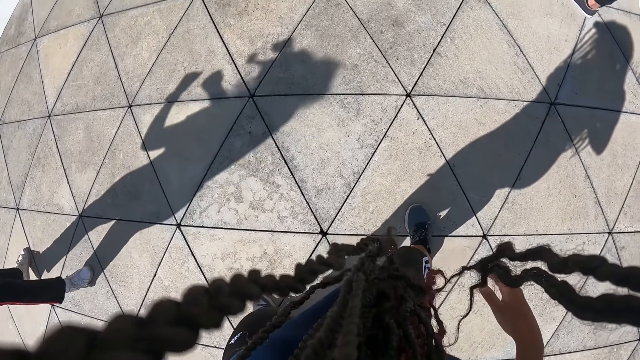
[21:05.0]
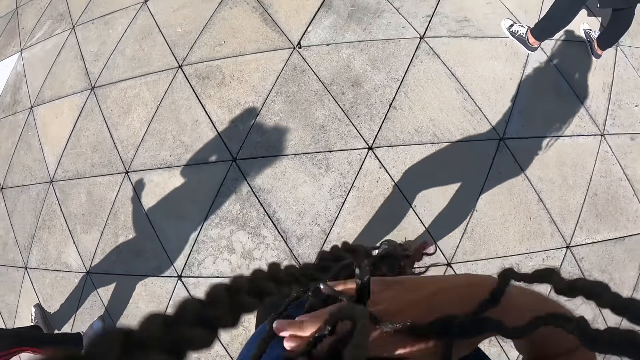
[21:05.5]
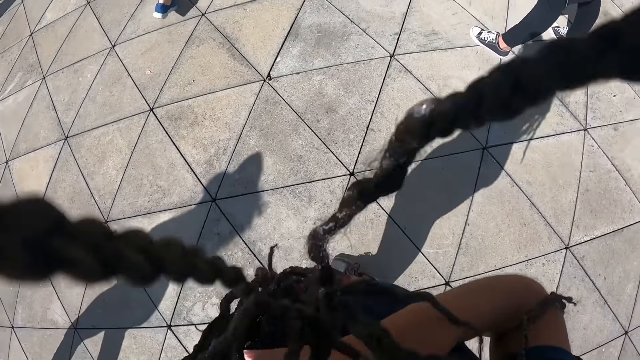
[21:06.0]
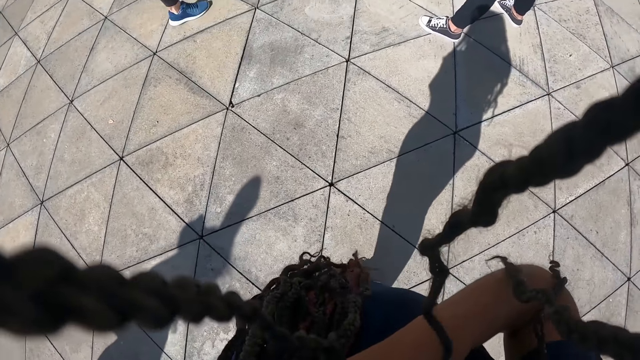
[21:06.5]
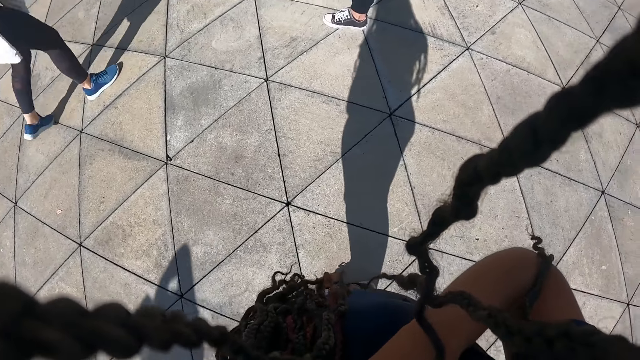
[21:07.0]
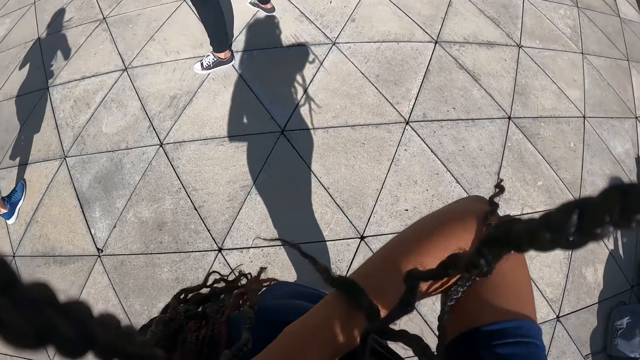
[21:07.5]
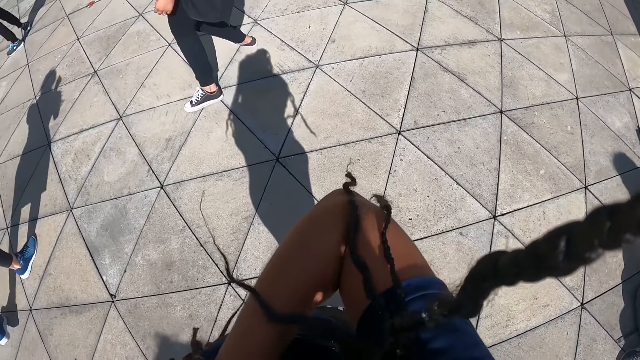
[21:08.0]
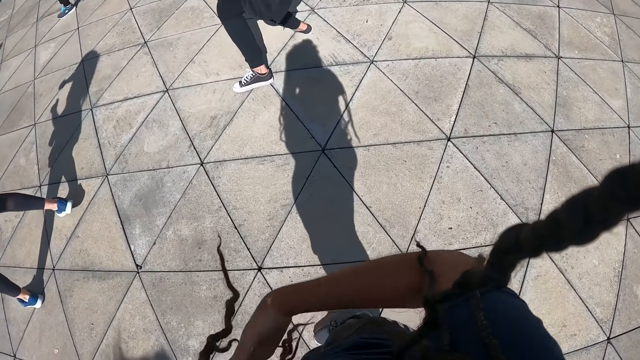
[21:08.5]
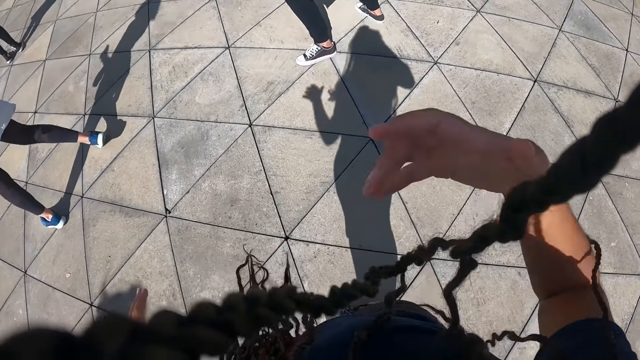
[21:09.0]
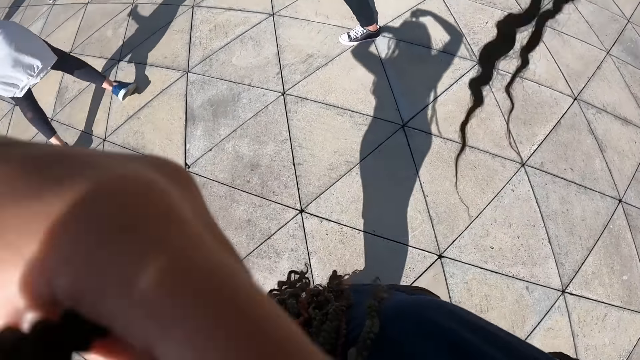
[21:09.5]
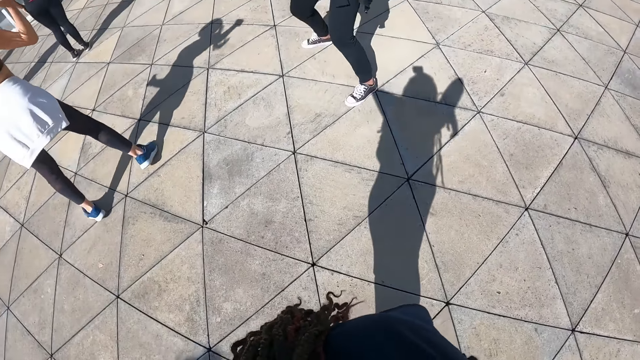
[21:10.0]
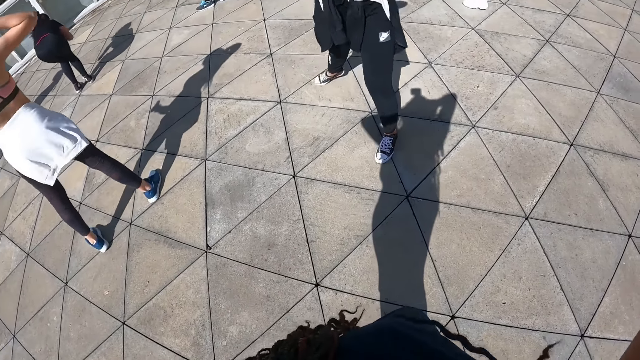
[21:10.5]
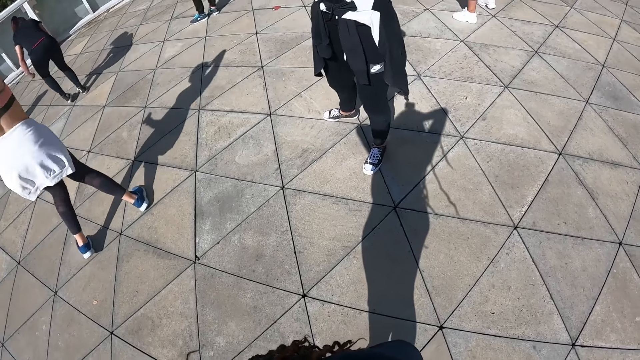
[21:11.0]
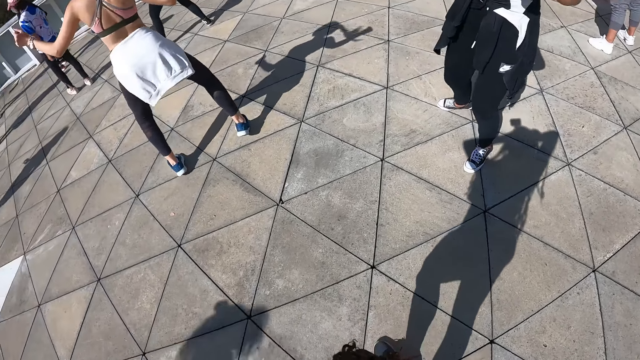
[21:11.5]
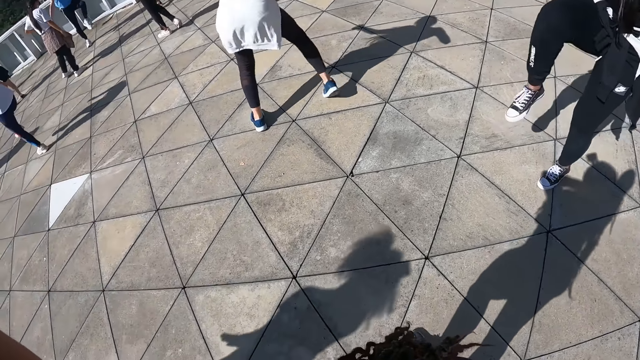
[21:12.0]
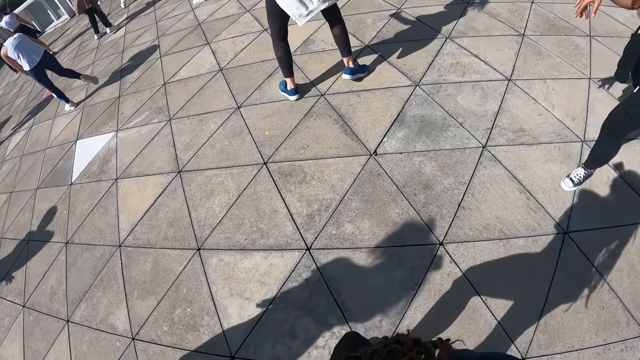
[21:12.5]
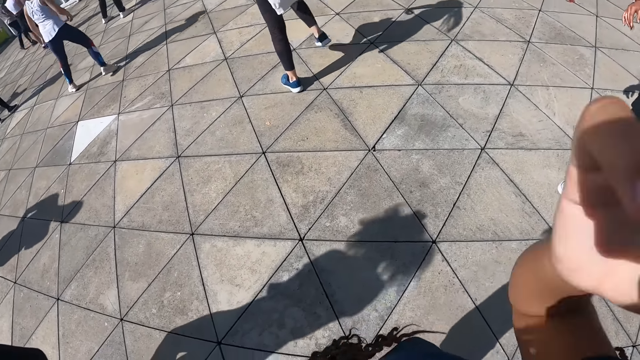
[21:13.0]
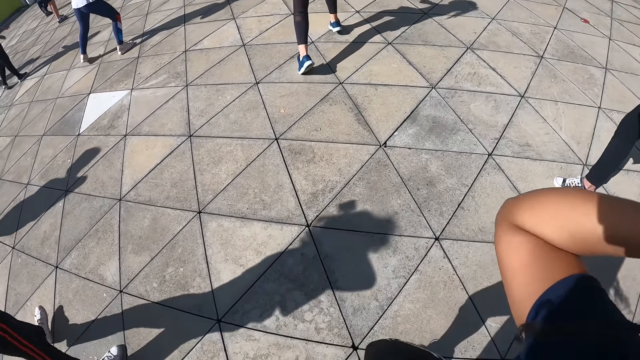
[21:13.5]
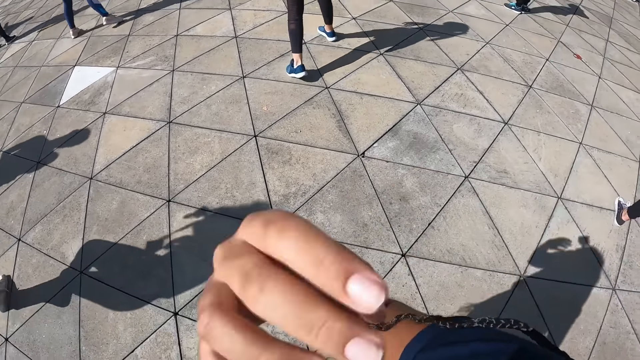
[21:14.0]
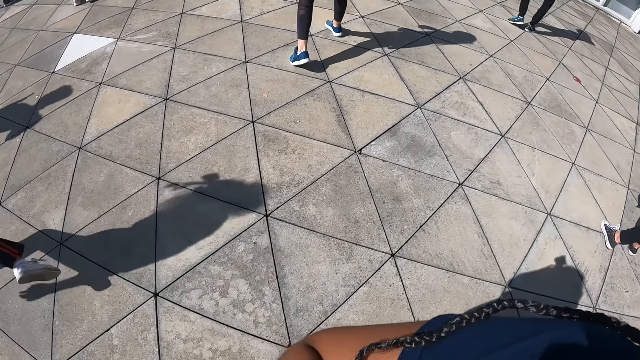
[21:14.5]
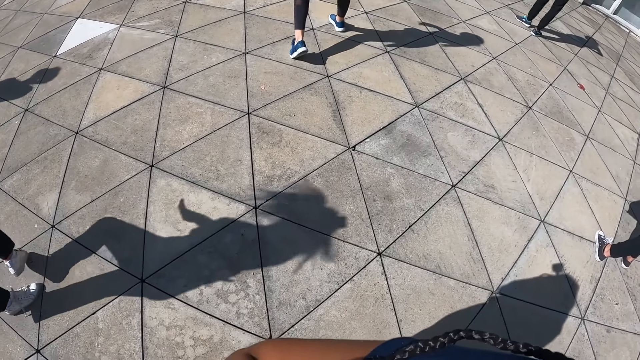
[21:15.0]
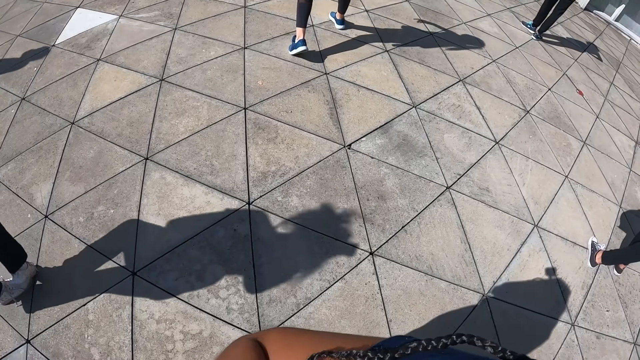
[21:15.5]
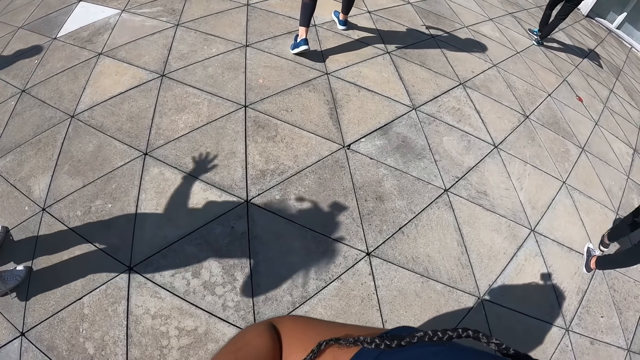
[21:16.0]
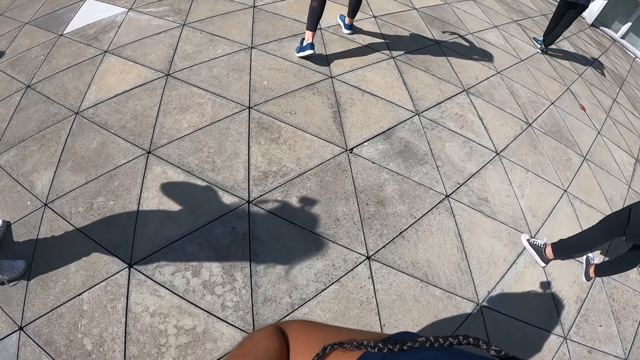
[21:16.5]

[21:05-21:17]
The camera wearer moves her hair with her hands. She dances with the group of people in the dance centre.

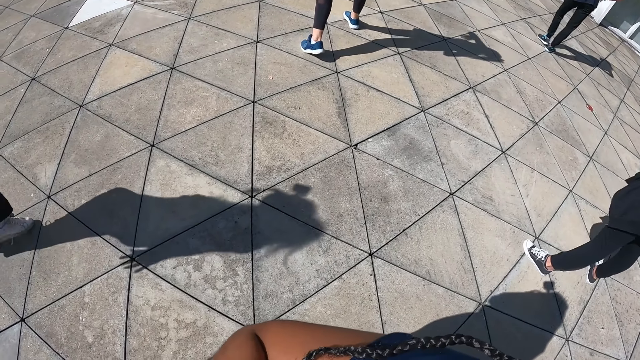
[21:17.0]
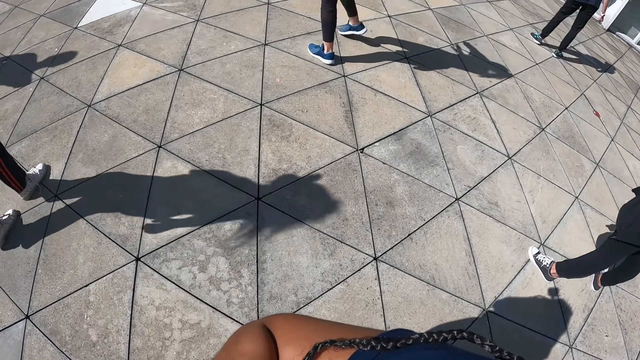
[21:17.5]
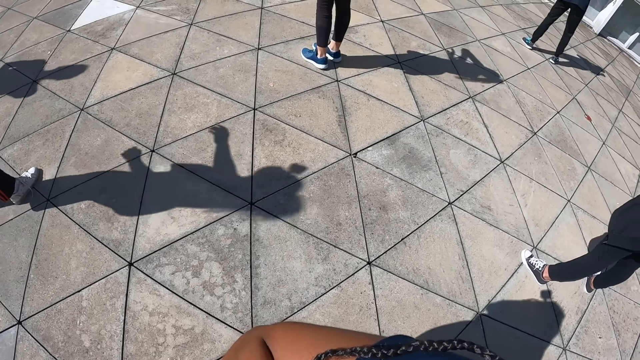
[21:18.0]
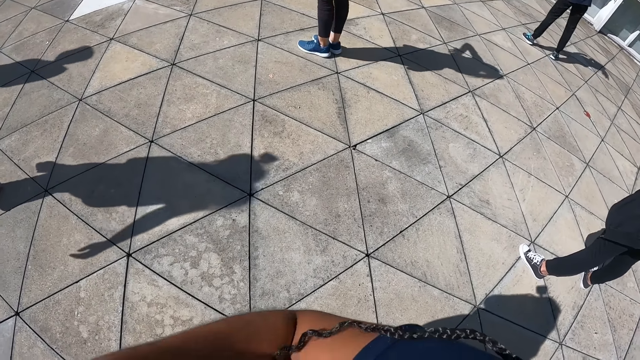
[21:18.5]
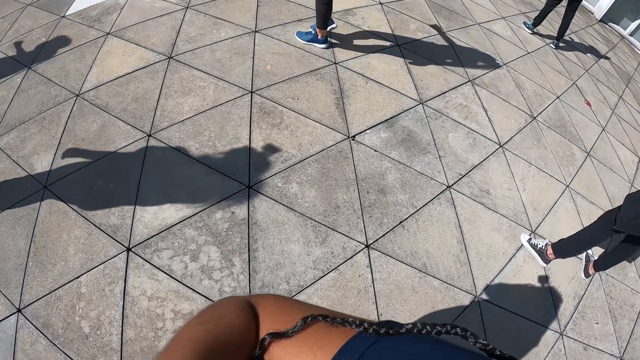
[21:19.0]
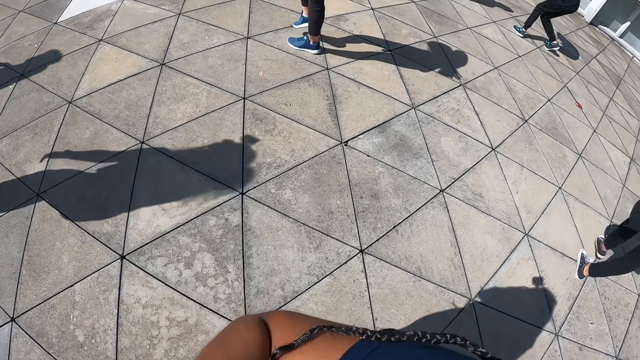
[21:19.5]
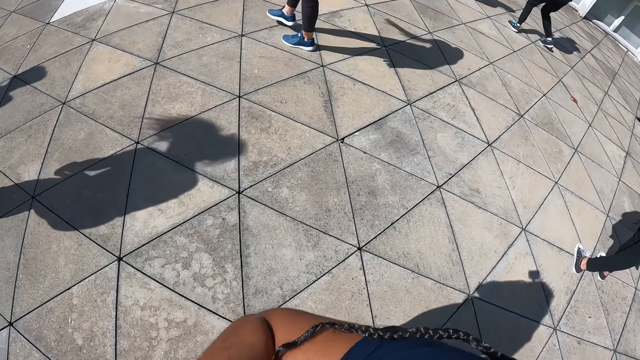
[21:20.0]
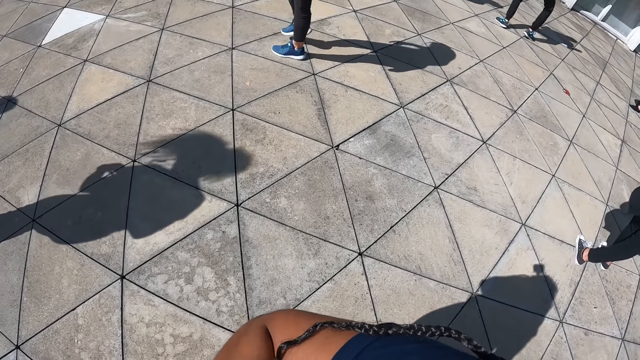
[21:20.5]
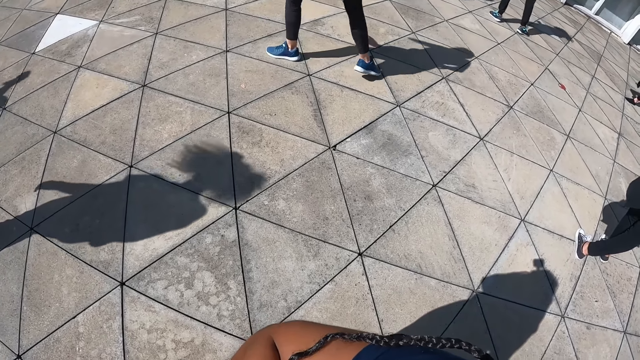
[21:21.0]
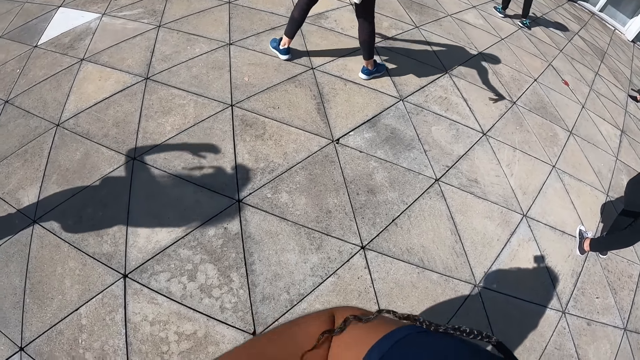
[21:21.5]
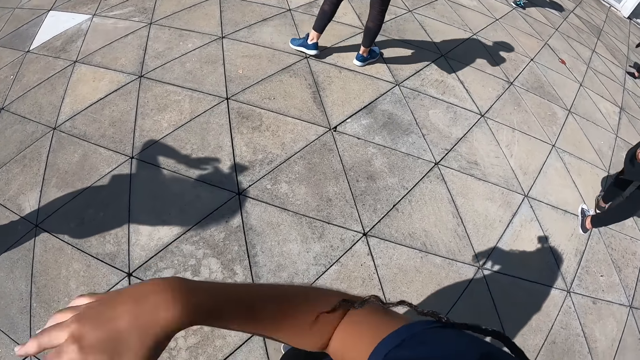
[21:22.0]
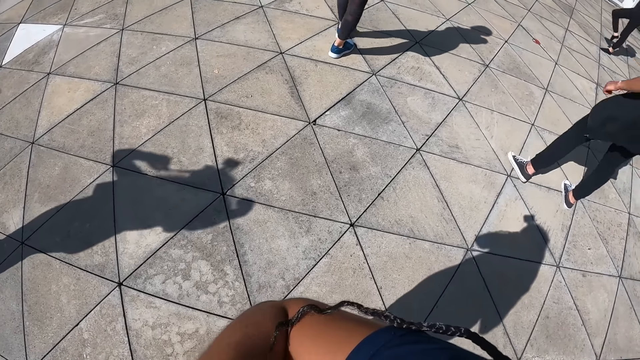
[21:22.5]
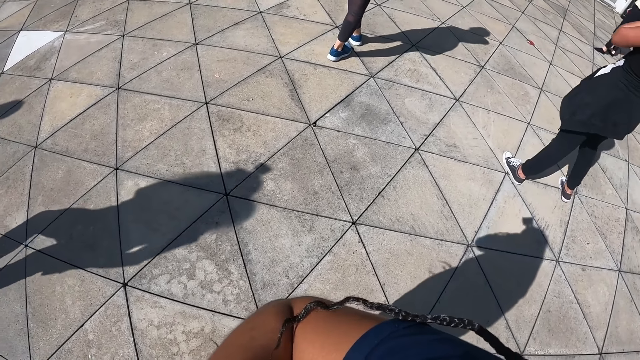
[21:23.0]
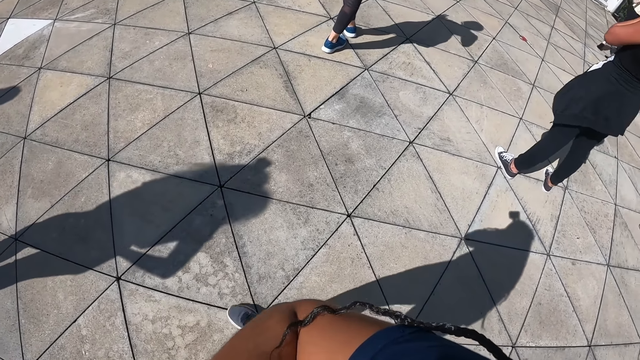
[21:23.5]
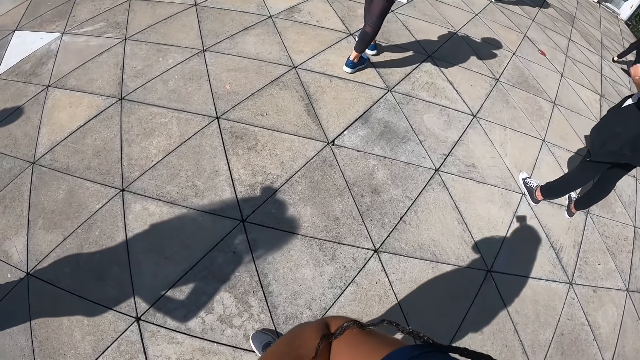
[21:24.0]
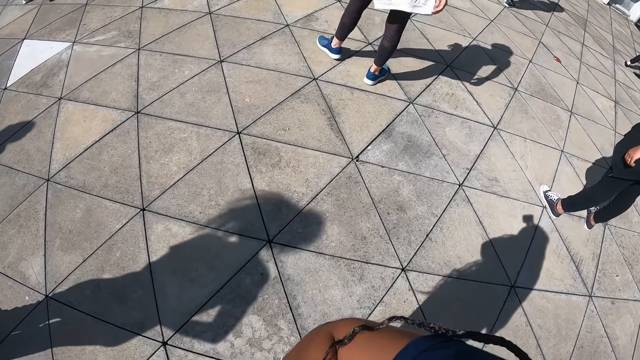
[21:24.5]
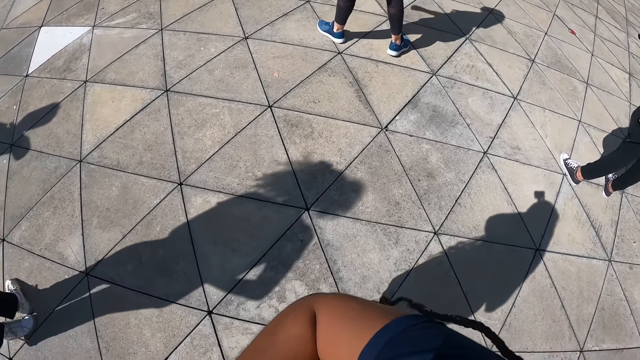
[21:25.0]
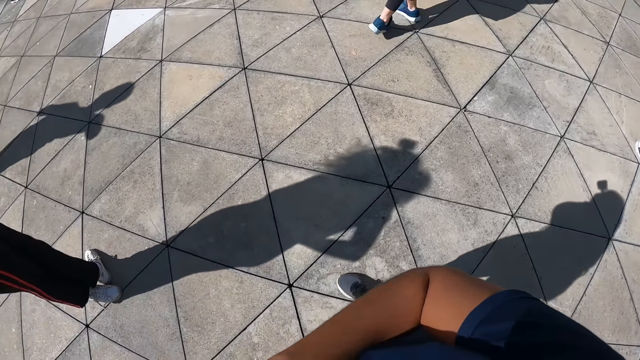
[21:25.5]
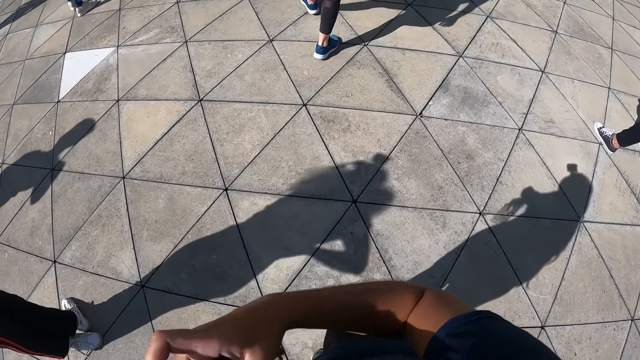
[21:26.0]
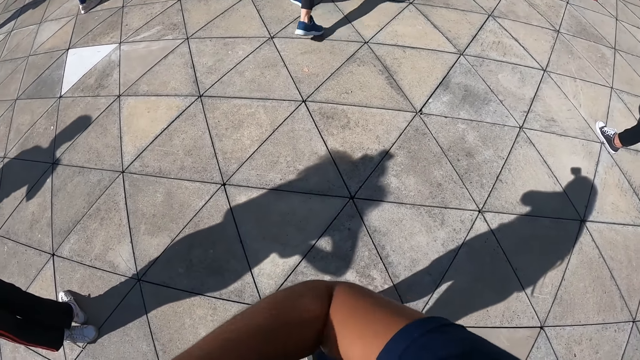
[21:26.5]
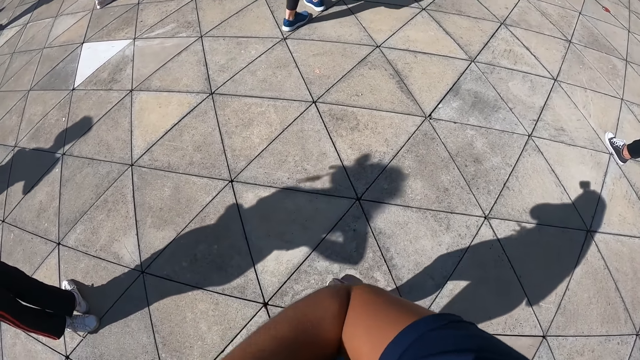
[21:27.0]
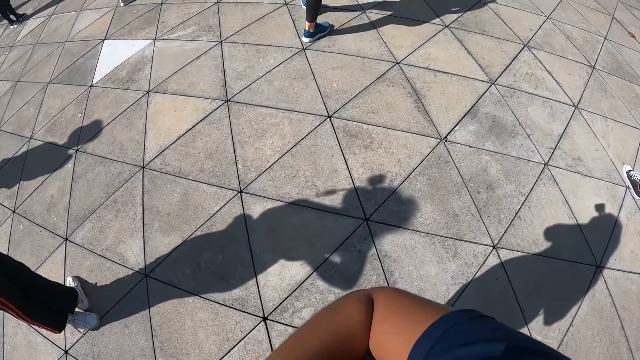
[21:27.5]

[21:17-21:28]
The camera wearer plaits her hair with her hands.
